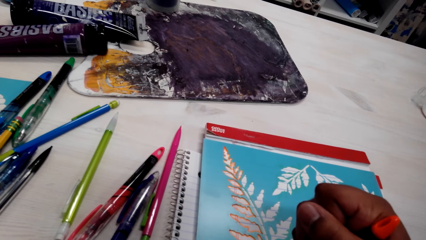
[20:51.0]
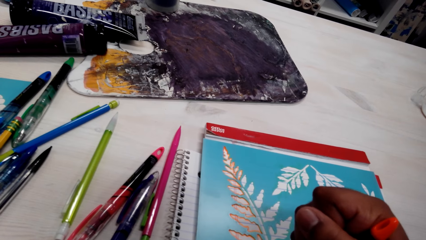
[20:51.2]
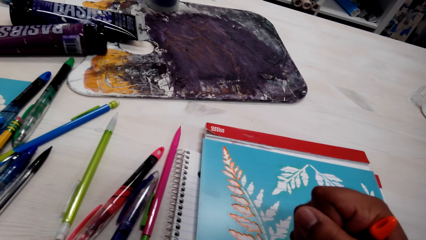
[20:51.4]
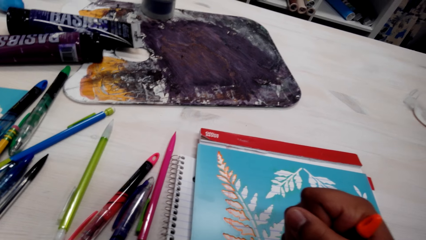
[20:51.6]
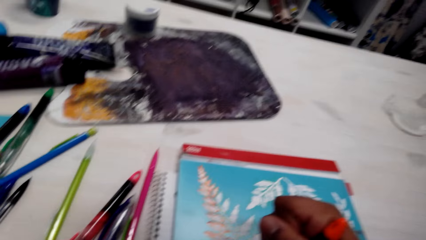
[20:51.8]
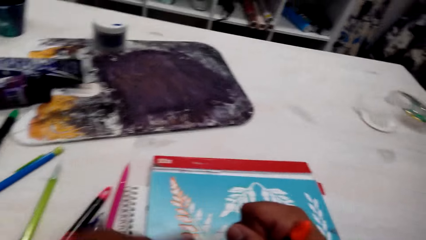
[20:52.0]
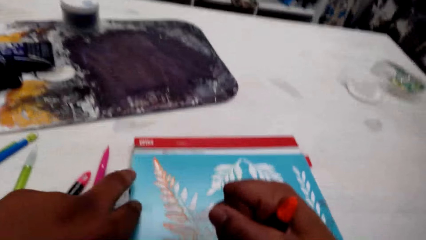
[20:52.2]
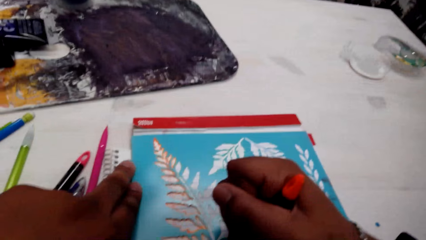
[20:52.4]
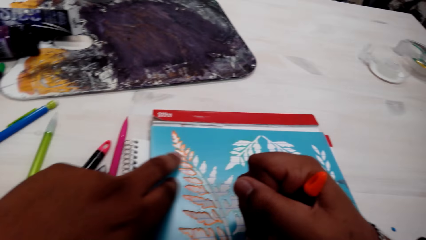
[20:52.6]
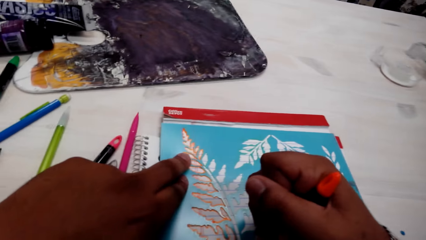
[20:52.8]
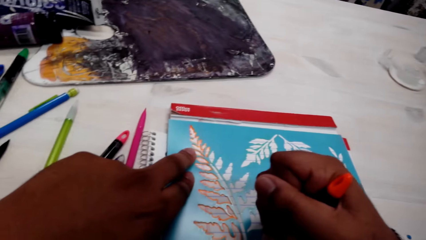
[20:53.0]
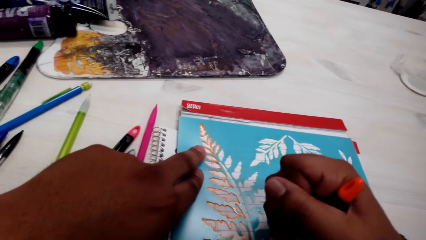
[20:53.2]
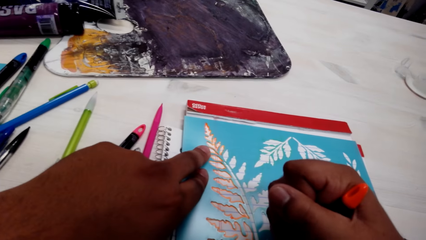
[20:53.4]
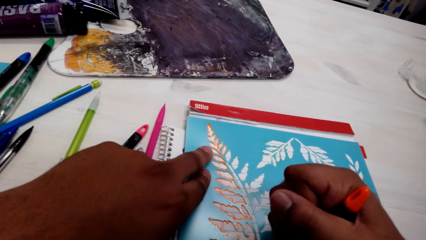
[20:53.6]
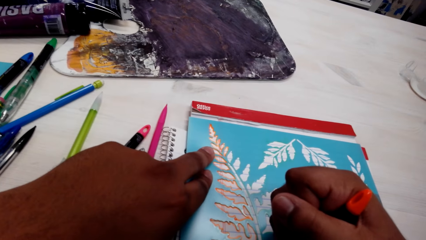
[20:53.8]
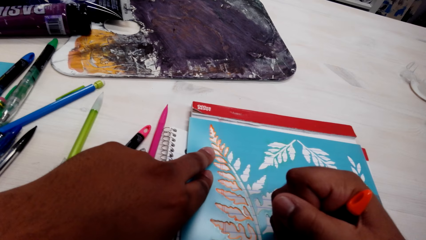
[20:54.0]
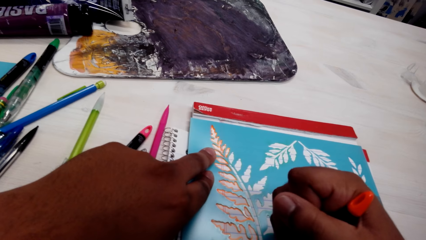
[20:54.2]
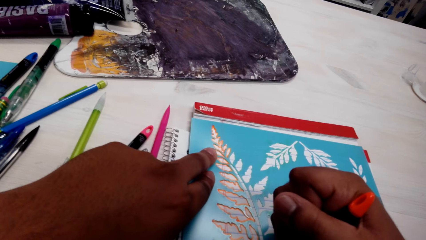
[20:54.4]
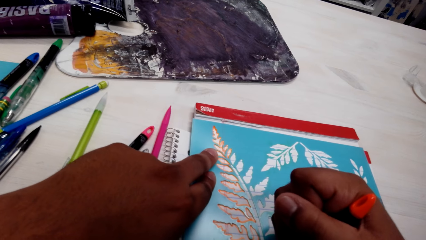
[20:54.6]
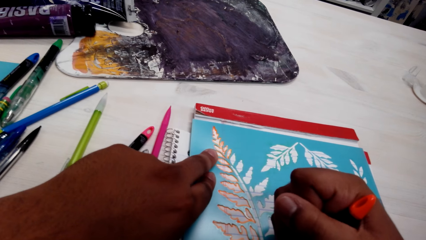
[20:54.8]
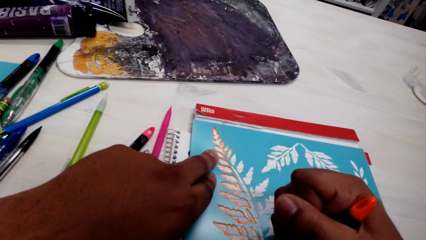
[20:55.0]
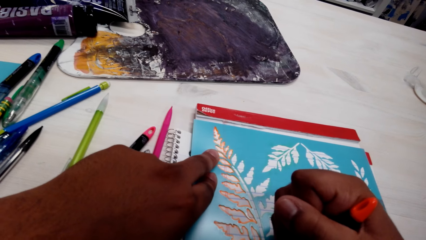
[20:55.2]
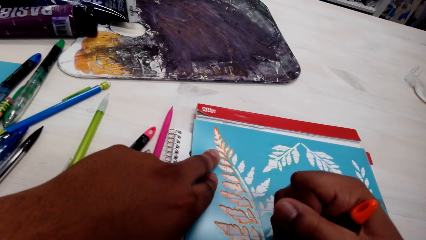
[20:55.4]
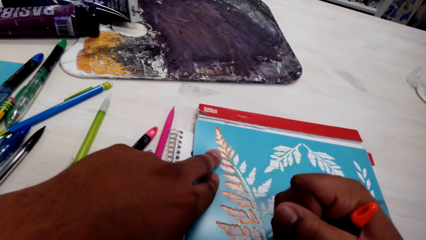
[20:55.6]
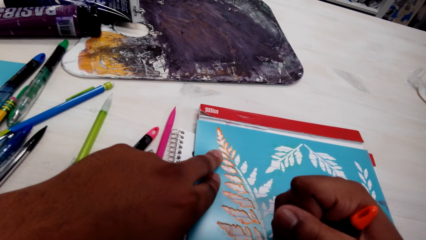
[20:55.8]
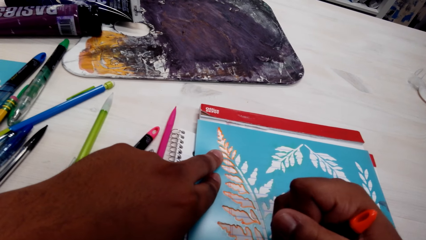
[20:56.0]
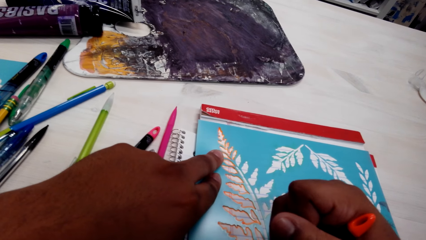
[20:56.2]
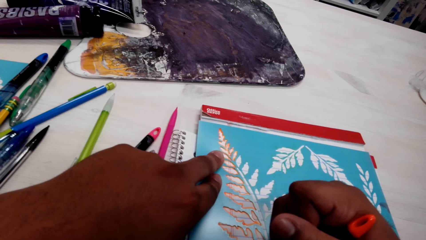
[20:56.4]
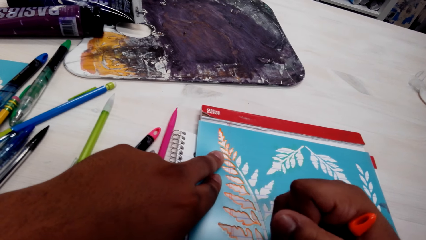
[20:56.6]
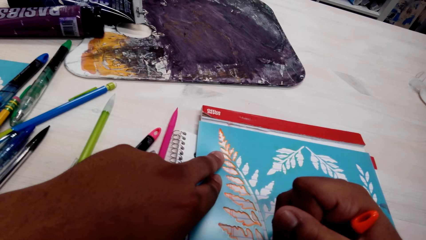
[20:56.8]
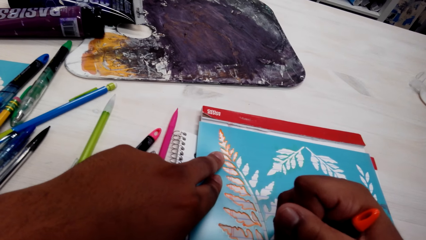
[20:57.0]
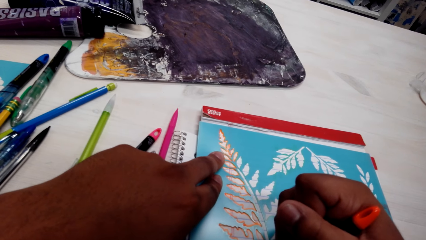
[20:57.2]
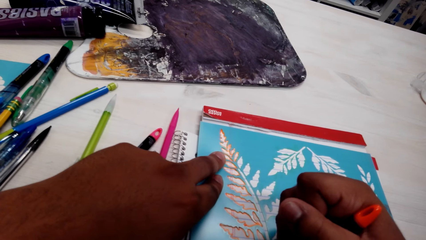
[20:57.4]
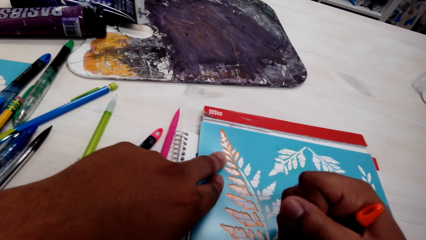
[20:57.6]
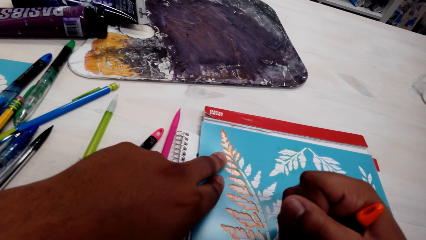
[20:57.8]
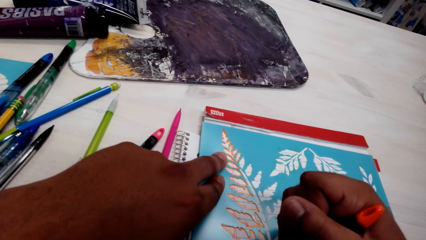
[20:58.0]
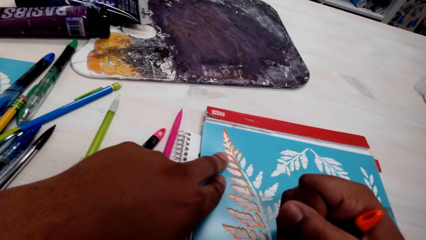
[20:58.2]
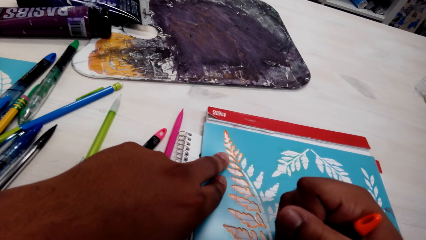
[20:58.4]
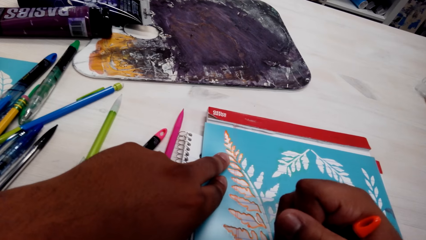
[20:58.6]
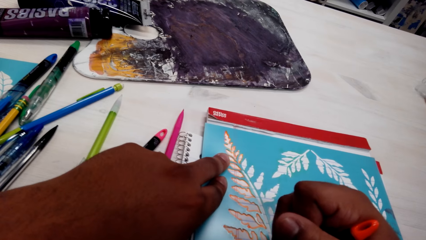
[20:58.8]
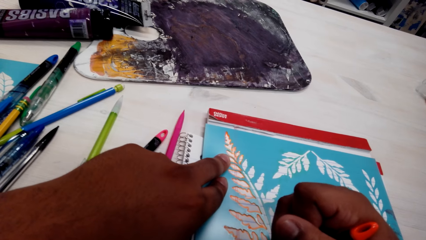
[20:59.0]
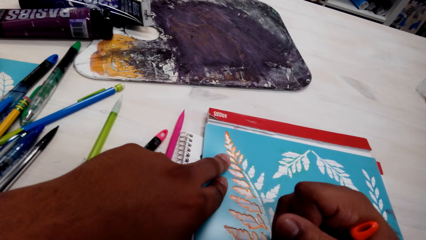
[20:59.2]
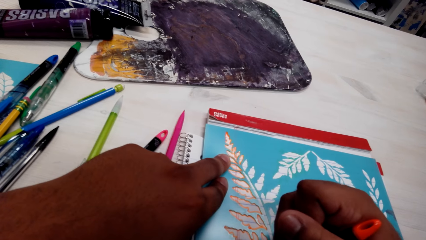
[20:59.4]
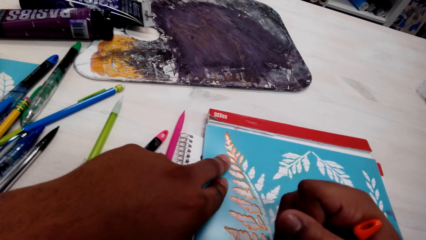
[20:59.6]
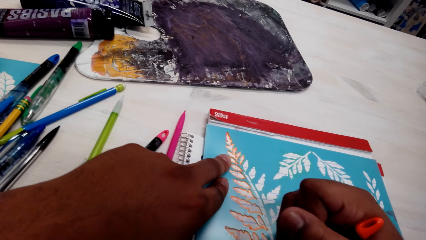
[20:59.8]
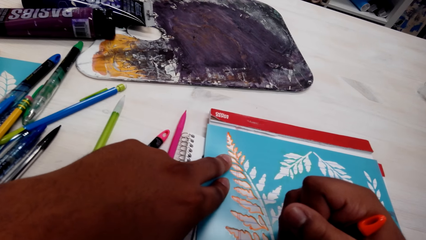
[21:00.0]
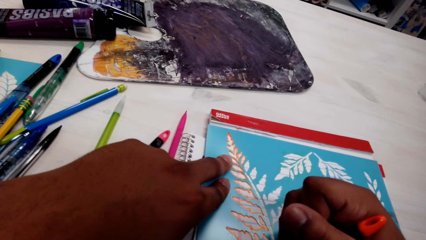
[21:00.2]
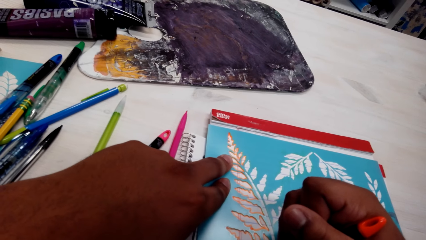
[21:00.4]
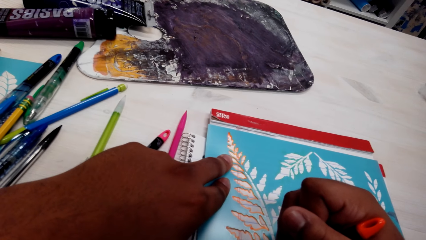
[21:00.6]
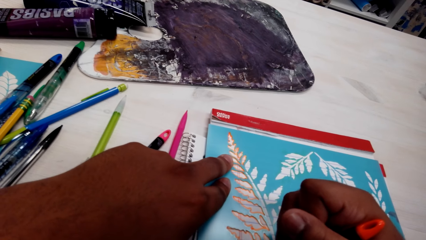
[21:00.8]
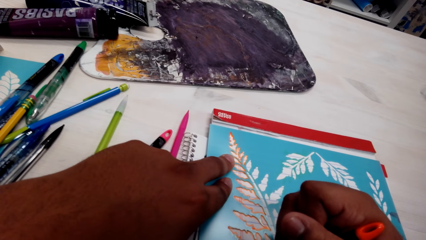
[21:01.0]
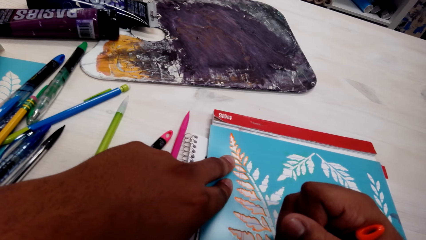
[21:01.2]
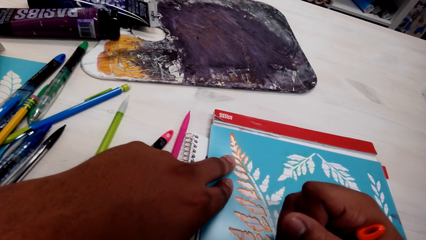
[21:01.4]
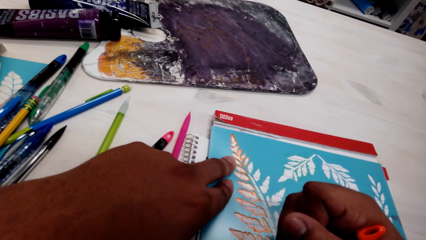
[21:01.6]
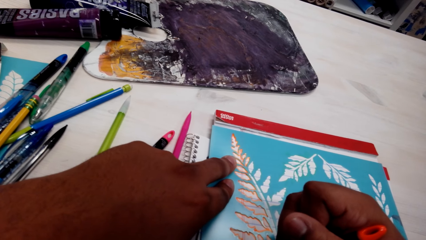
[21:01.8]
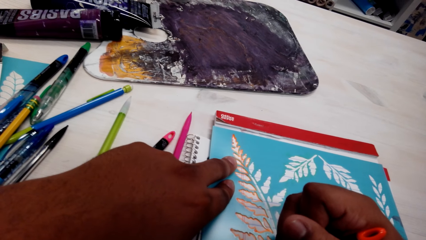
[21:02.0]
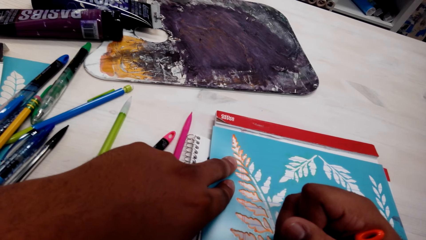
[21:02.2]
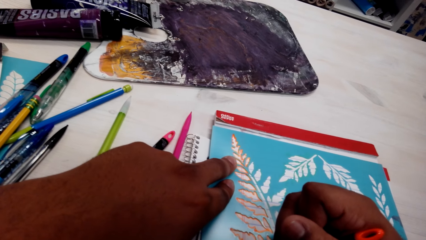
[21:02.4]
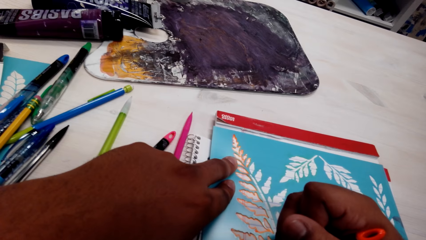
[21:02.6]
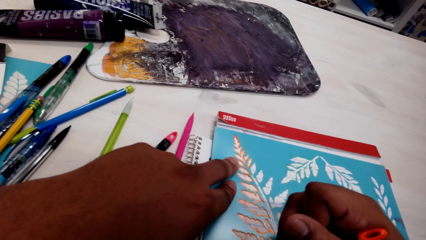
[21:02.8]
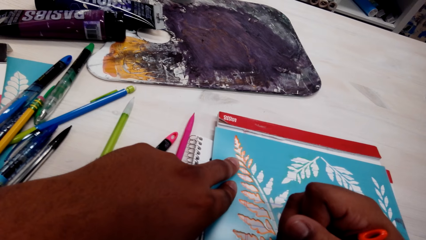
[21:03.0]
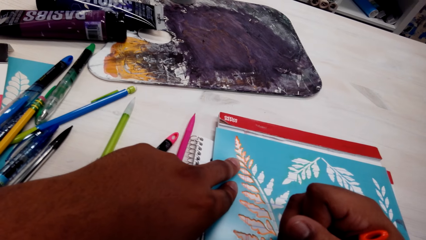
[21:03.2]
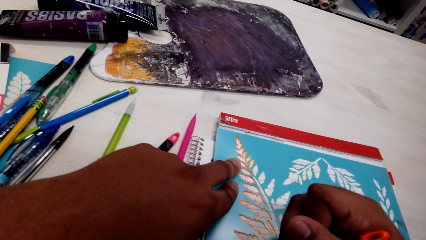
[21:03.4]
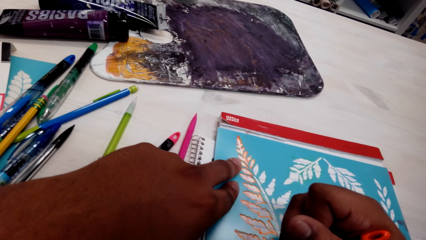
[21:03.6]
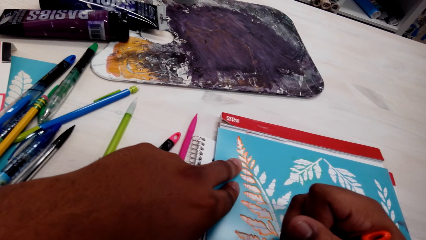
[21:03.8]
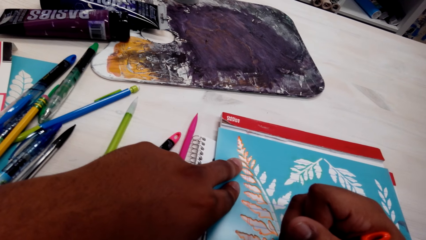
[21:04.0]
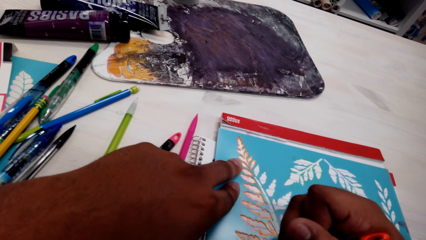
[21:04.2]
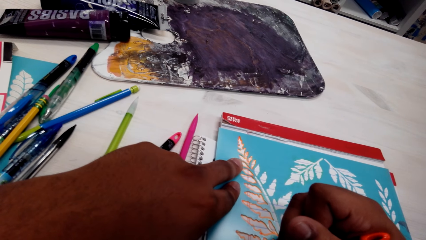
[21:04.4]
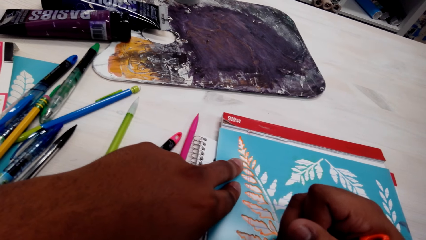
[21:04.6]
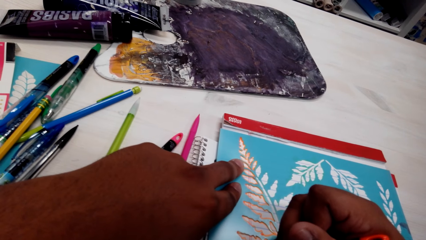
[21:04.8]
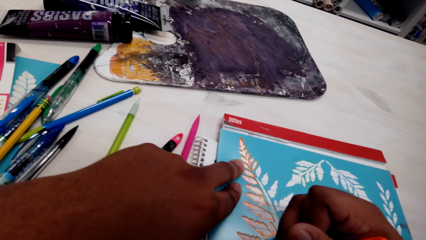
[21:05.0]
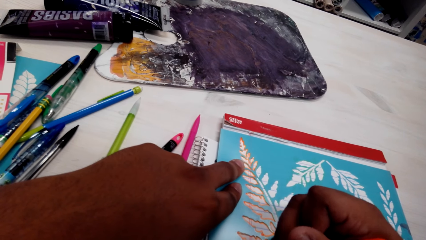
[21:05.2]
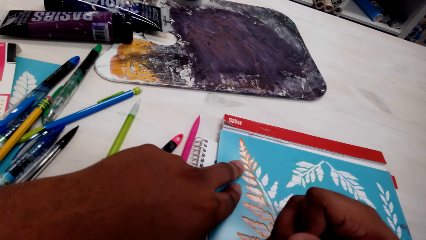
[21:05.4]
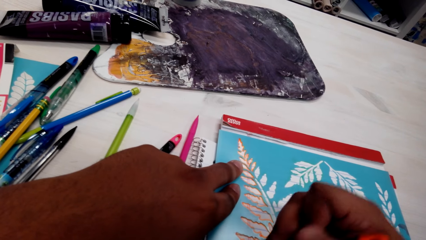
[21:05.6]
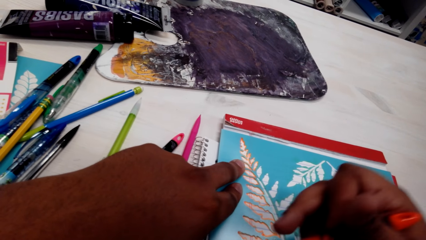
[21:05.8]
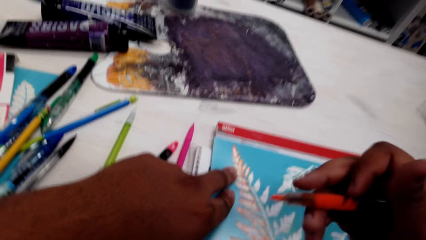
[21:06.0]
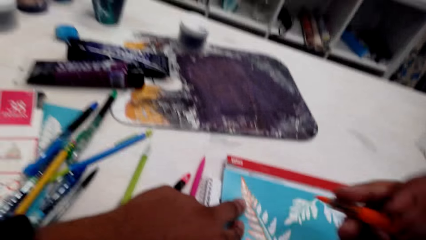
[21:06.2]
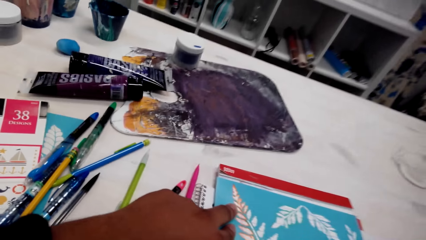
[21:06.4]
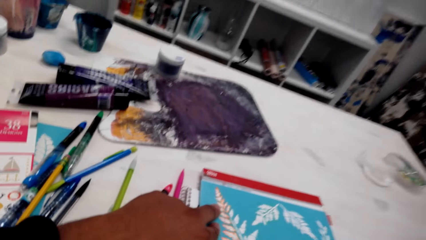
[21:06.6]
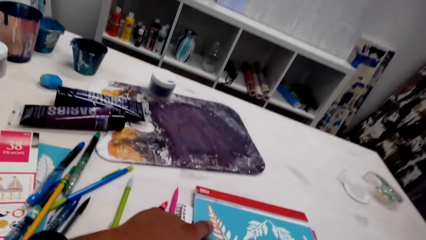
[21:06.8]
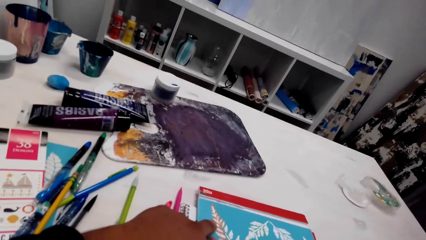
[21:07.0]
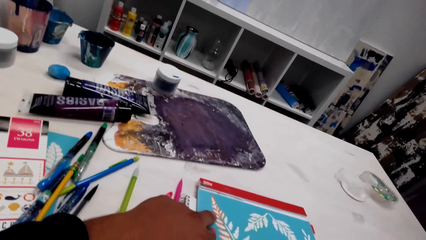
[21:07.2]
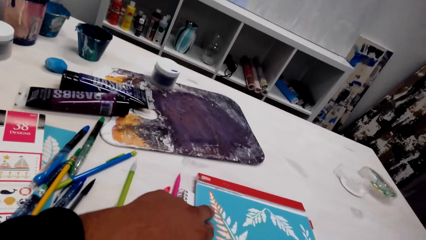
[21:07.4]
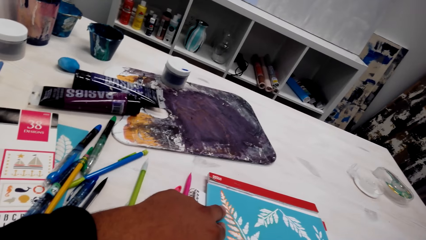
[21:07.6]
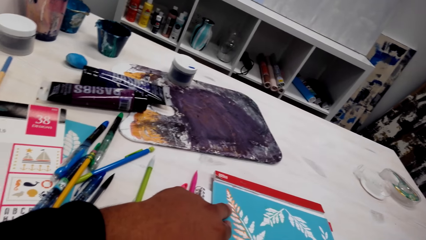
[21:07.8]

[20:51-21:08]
The camera wearer places a hand on the paper. They draw a pattern with a pen.
